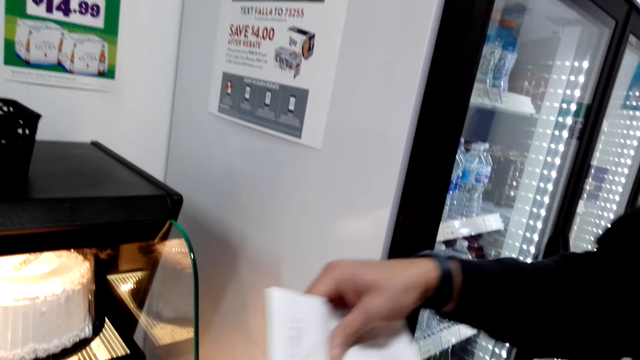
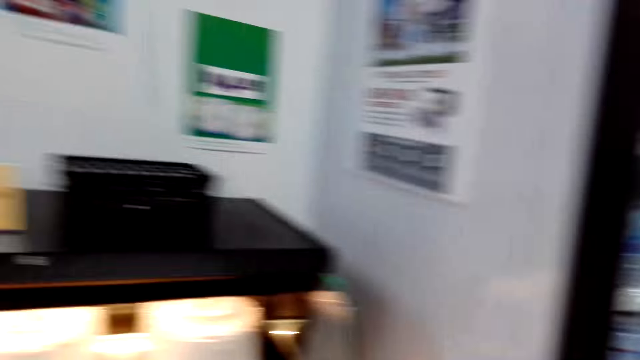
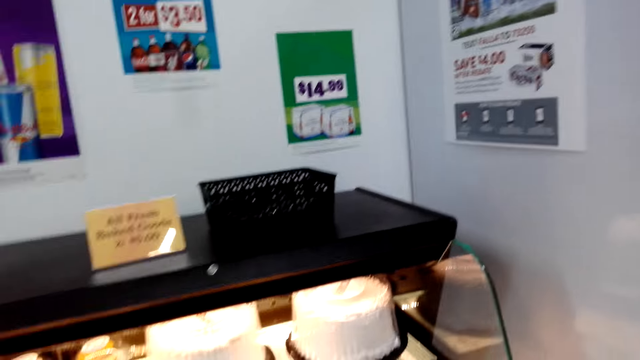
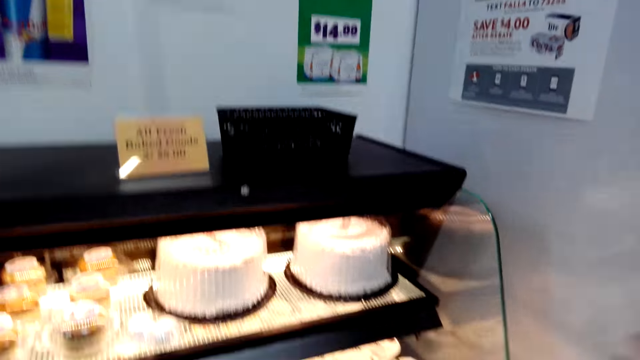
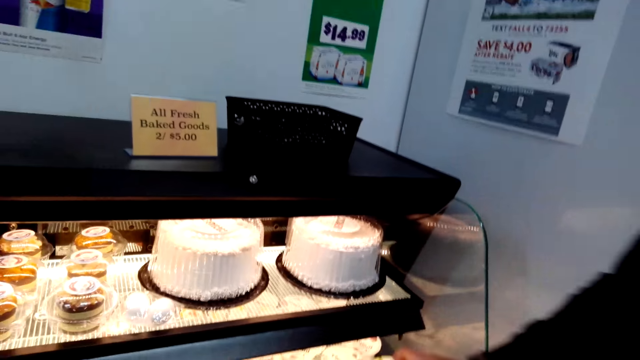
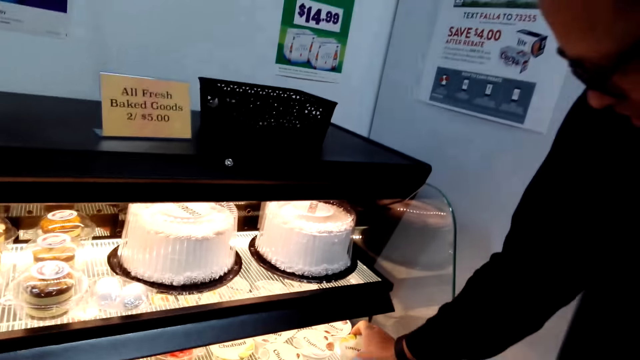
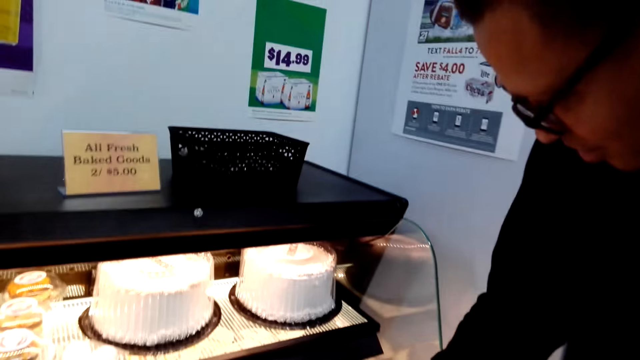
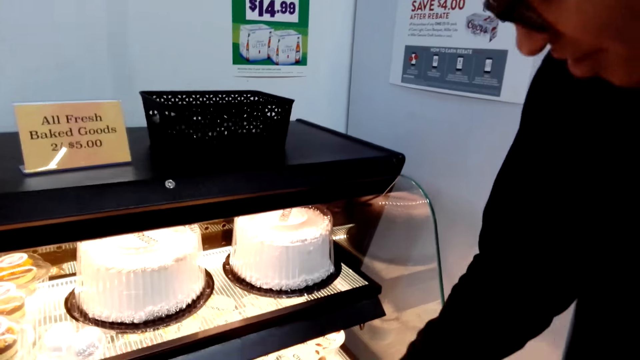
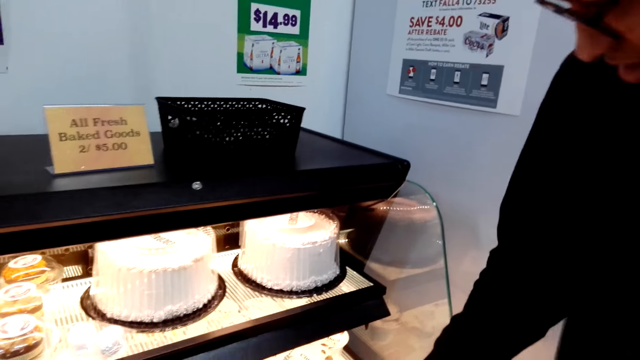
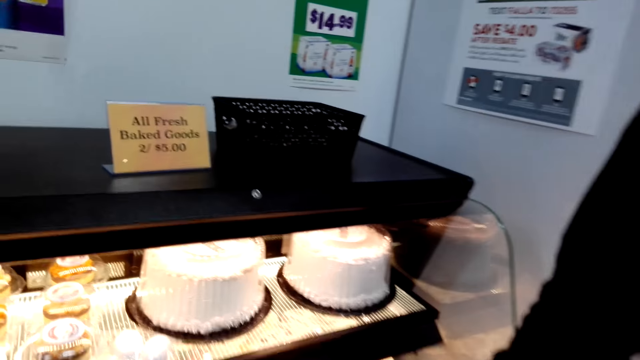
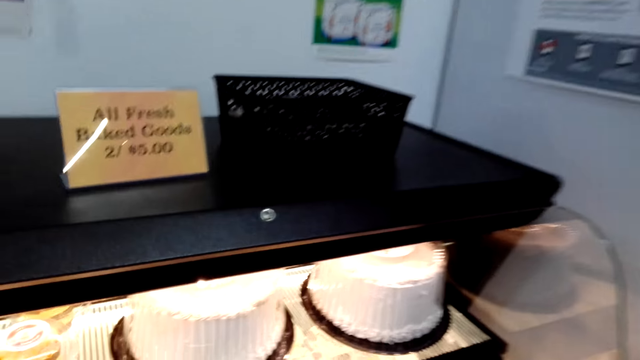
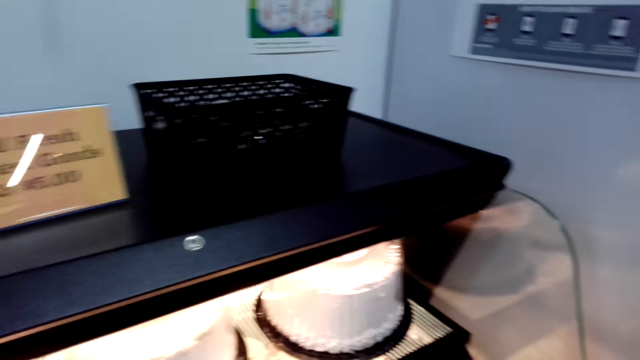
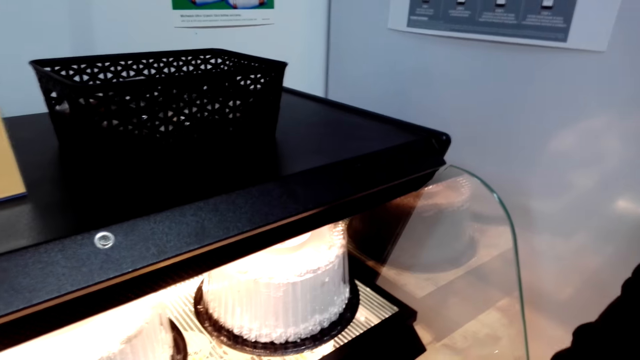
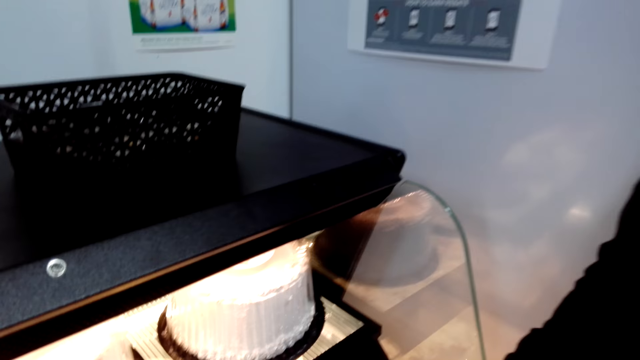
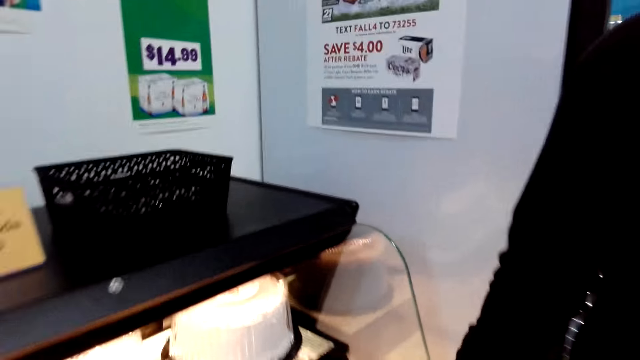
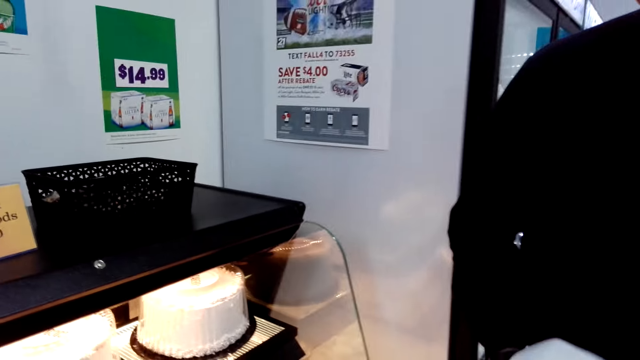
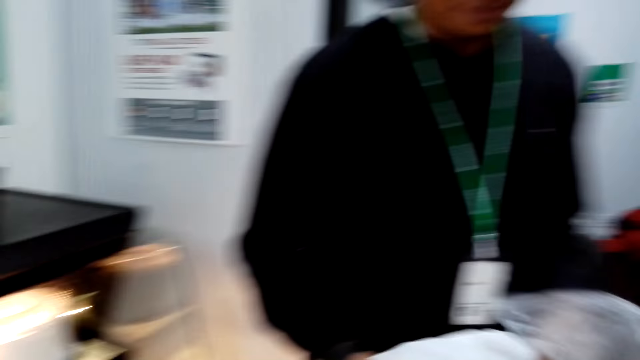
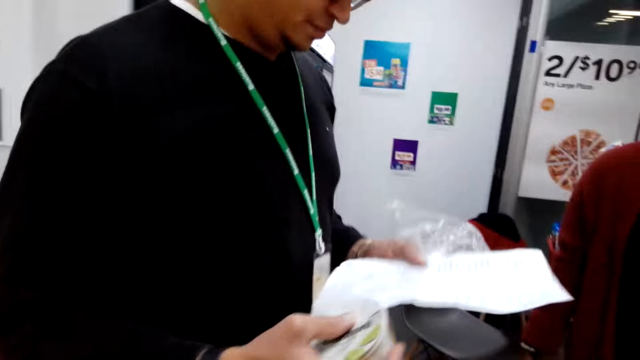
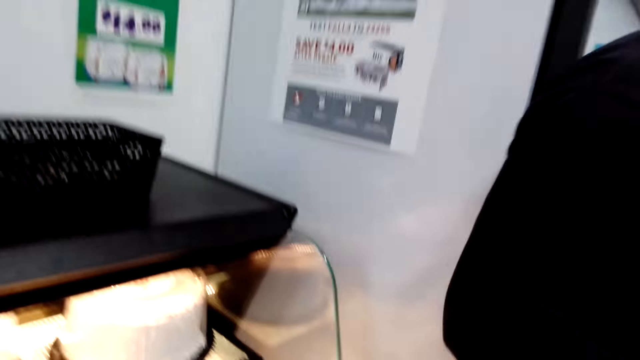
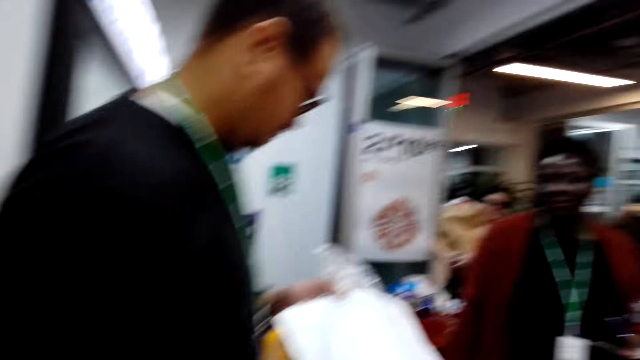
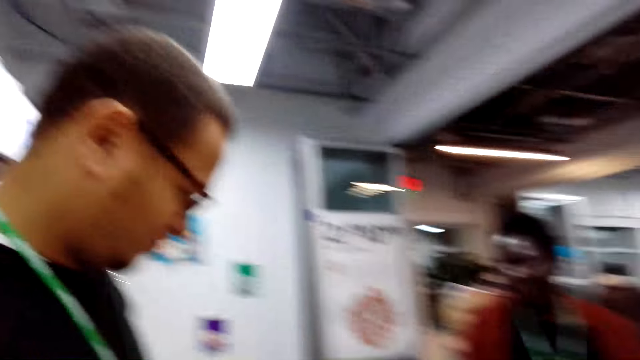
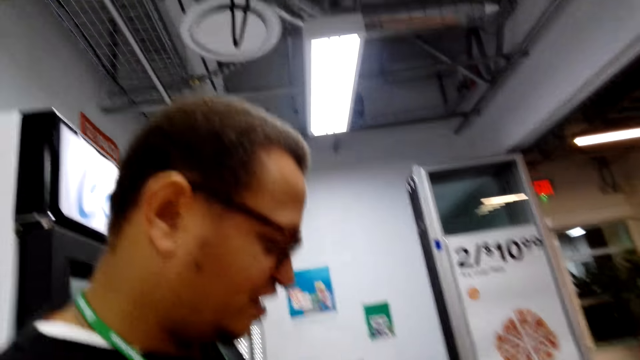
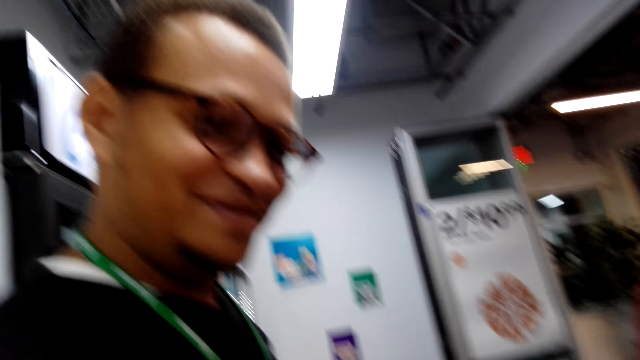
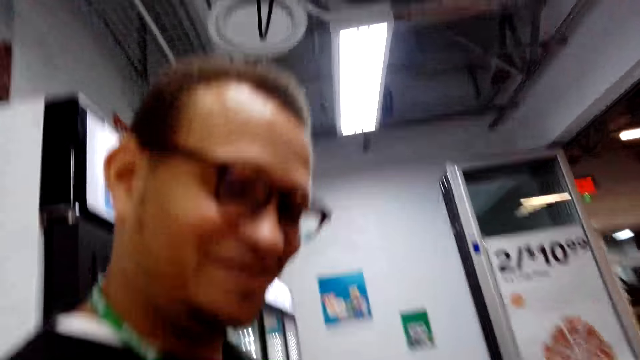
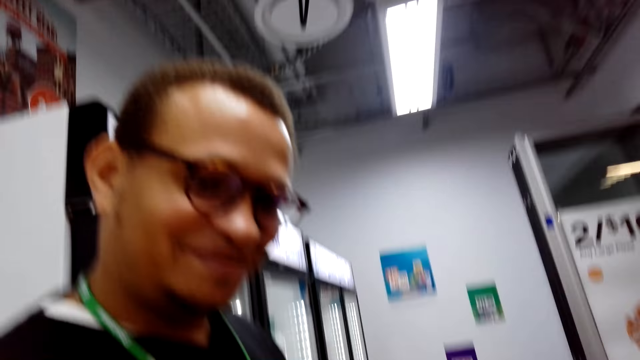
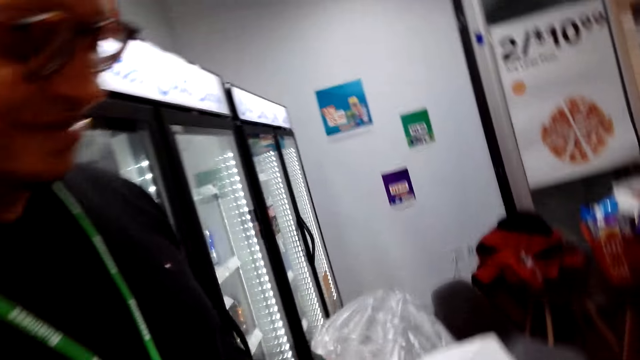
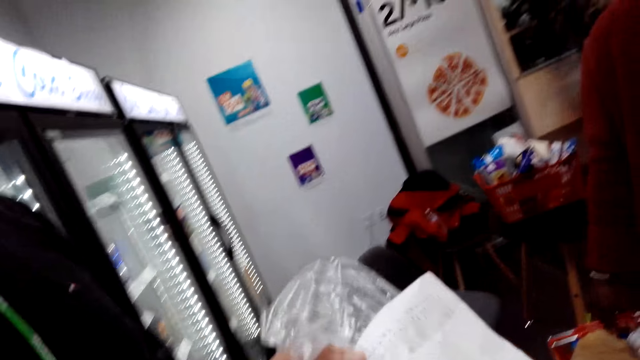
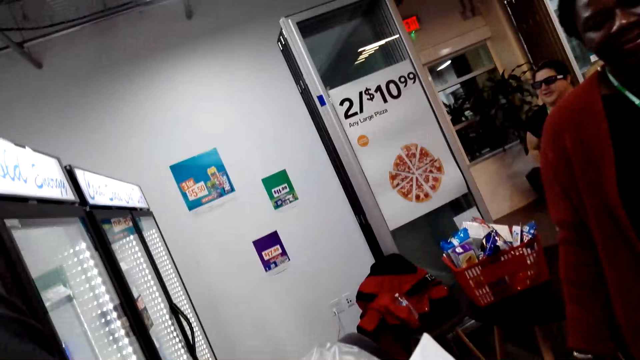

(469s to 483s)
A man picks up the shopping list. The camera wearer converses with the man. The man points at something. The camera wearer converses with the man. The man speaks. The man walks around the shop. The camera wearer reads the shopping list. The man checks the shopping list. The camera wearer converses with the man.

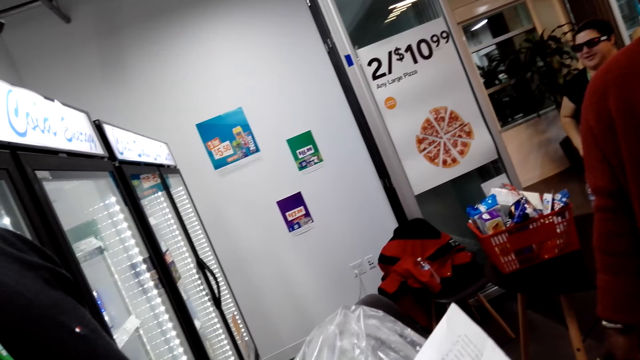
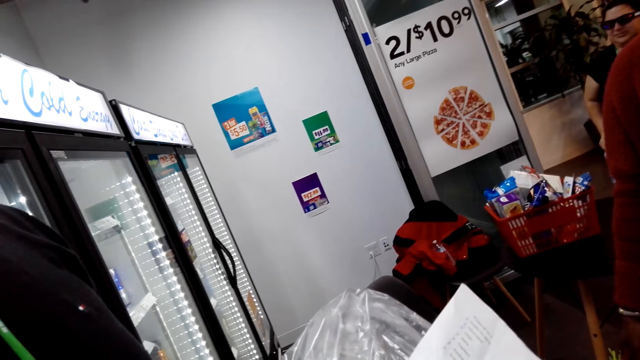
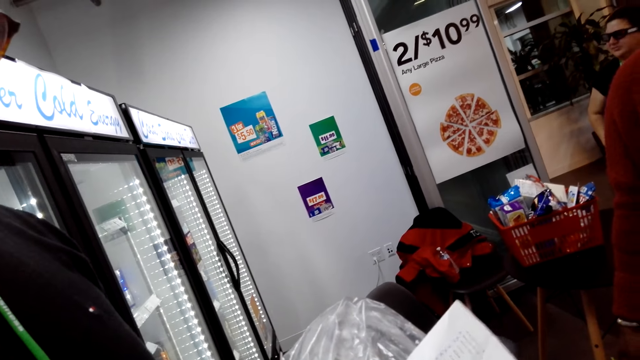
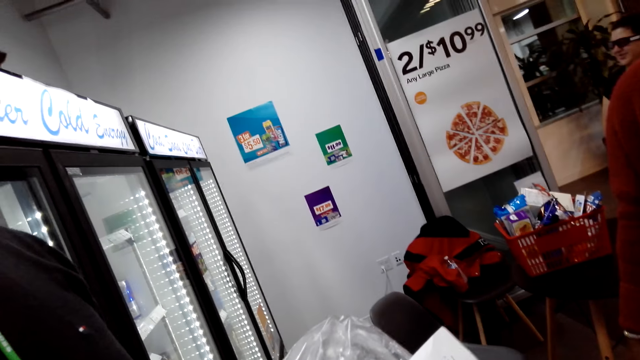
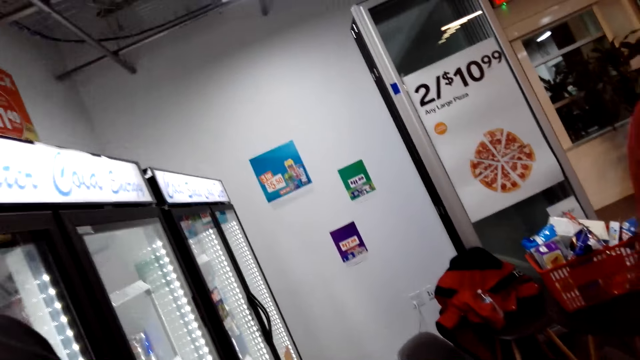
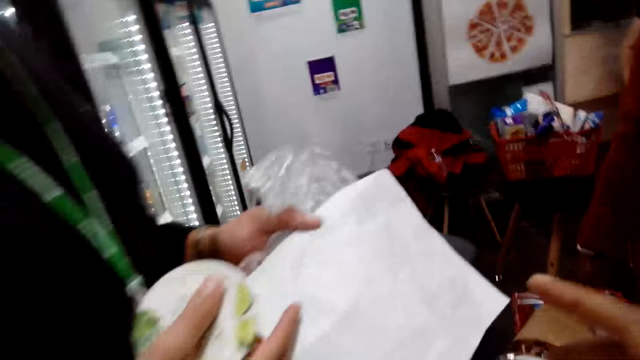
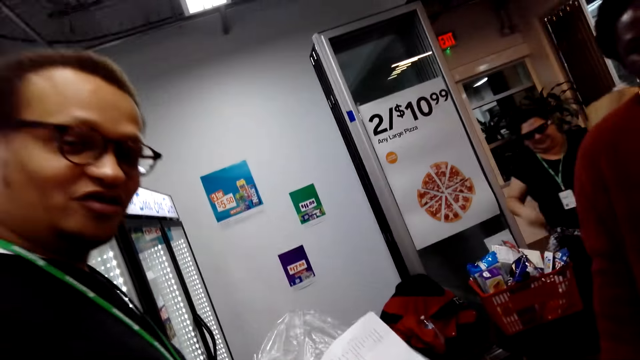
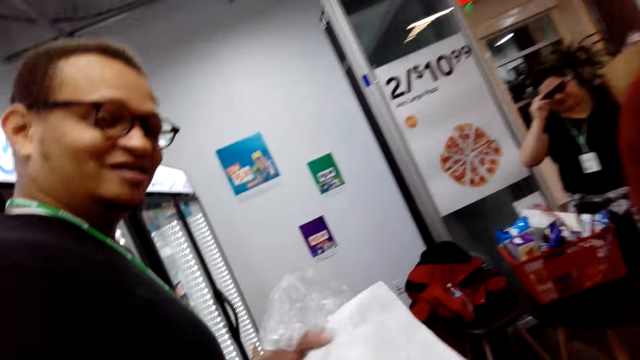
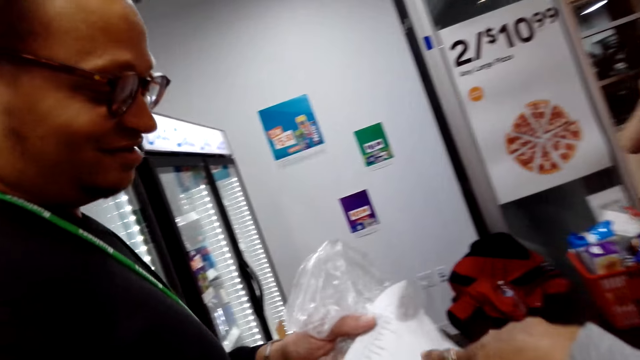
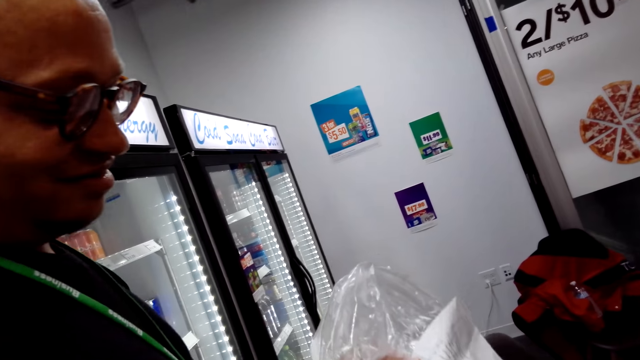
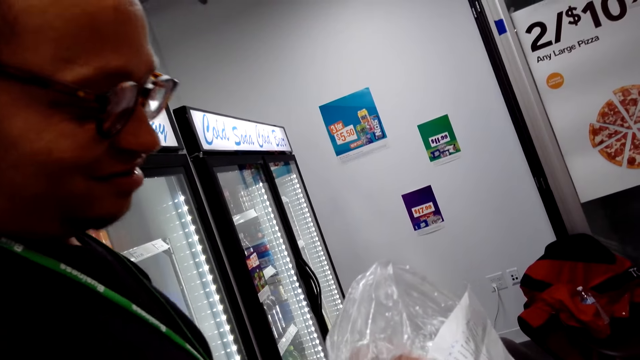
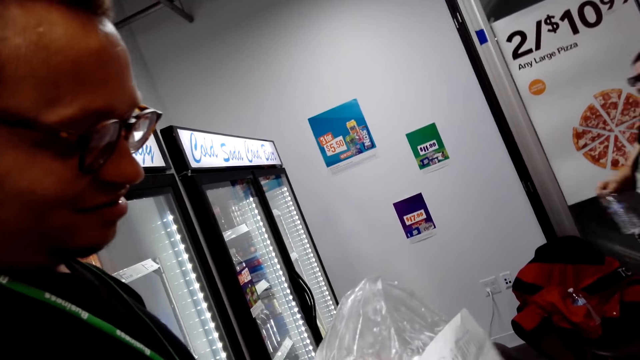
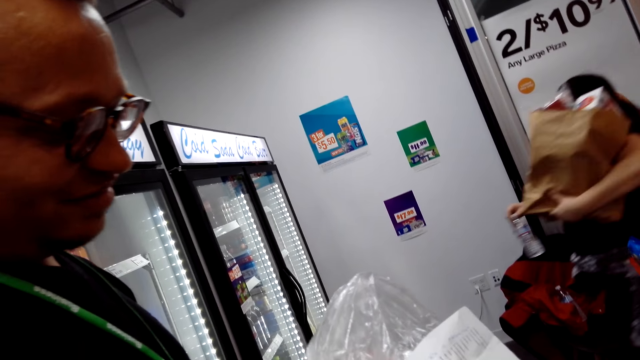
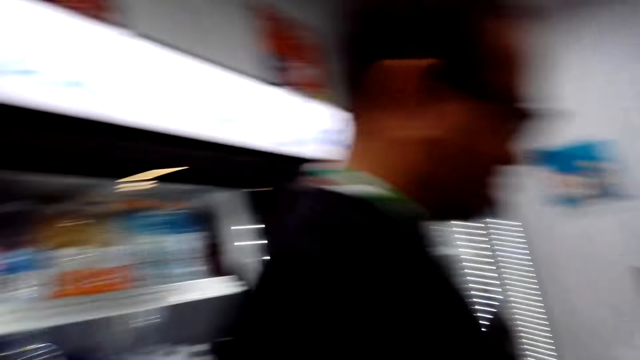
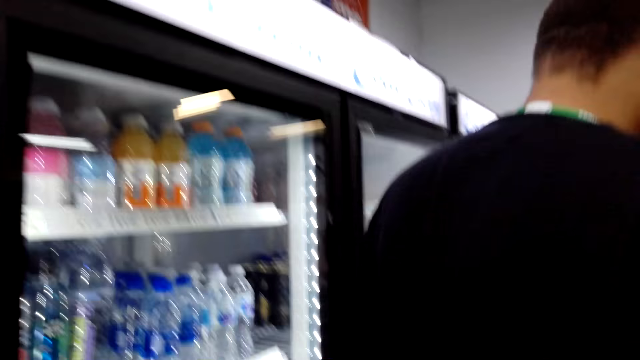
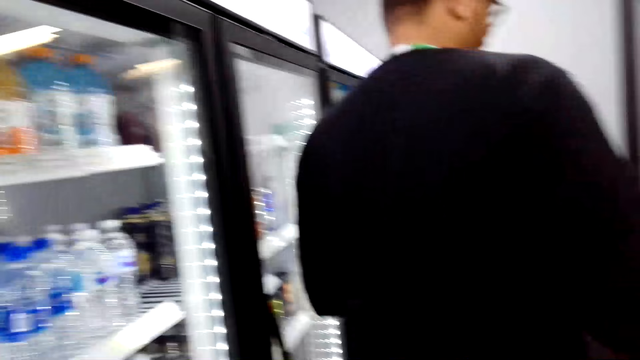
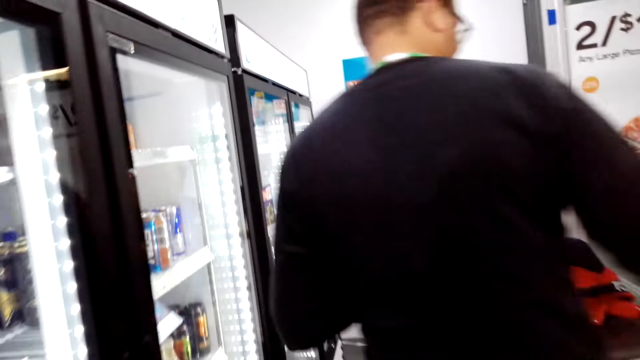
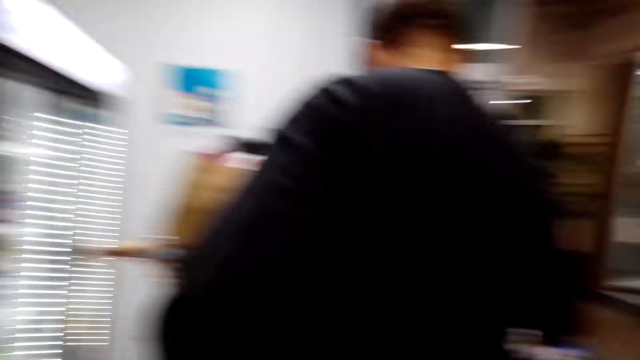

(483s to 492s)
The camera wearer checks the shopping list. They converse with a man. They check the shopping list. The man speaks and walks around the shop.
